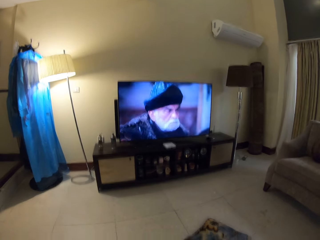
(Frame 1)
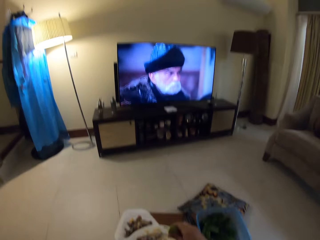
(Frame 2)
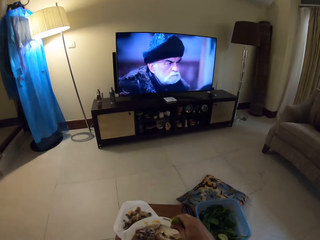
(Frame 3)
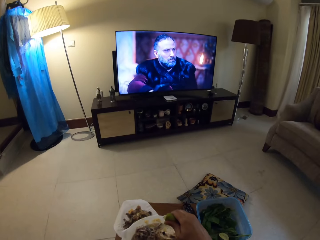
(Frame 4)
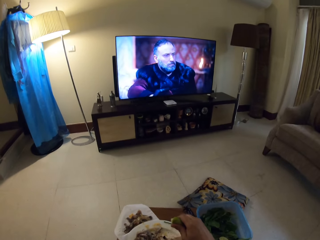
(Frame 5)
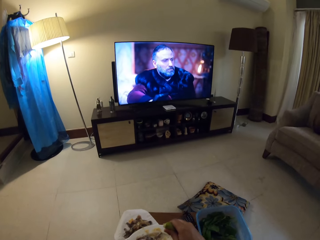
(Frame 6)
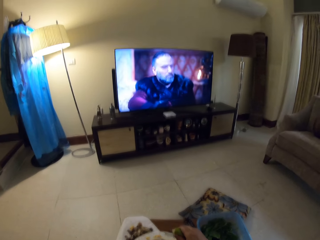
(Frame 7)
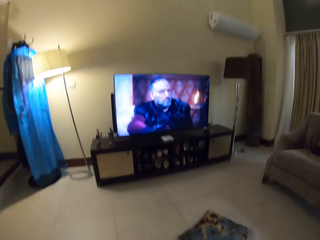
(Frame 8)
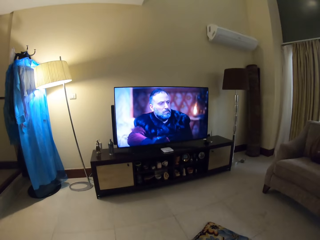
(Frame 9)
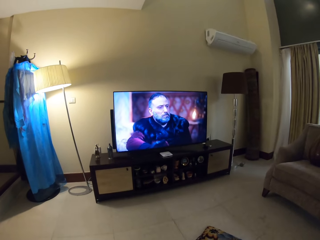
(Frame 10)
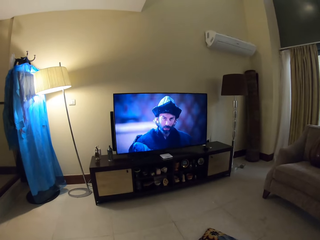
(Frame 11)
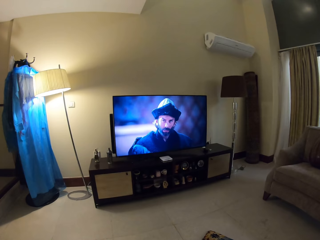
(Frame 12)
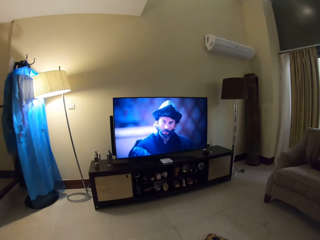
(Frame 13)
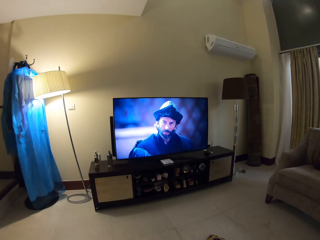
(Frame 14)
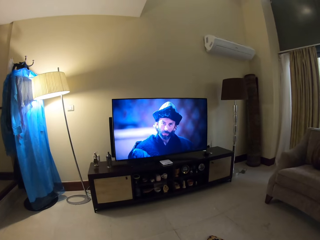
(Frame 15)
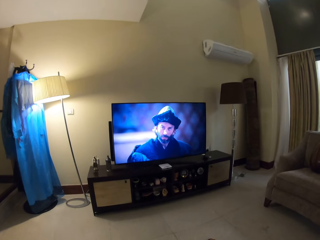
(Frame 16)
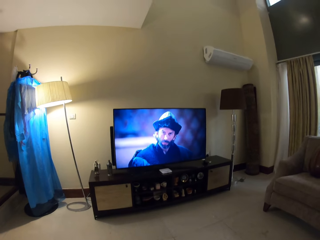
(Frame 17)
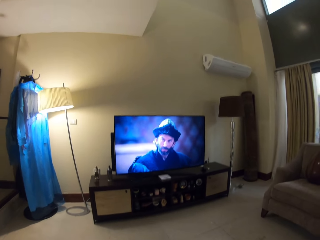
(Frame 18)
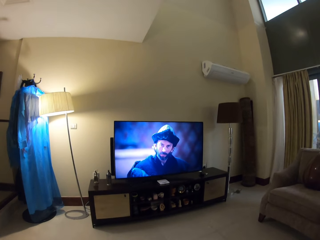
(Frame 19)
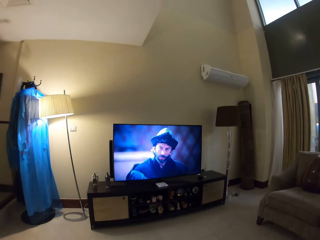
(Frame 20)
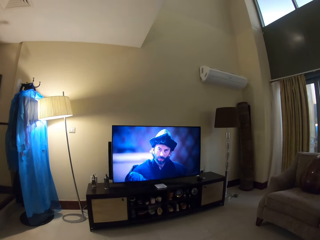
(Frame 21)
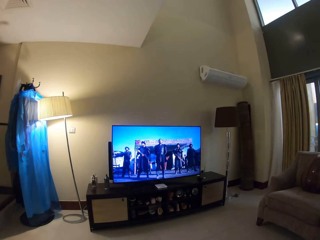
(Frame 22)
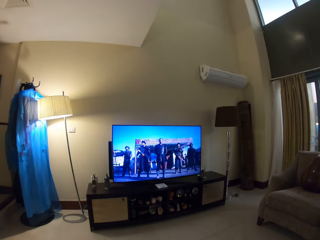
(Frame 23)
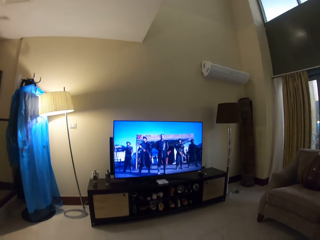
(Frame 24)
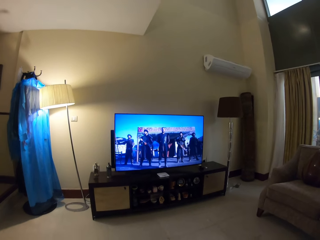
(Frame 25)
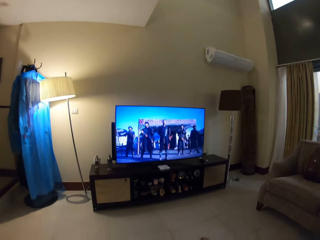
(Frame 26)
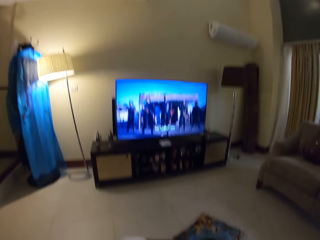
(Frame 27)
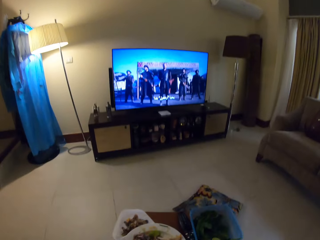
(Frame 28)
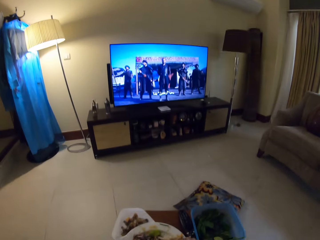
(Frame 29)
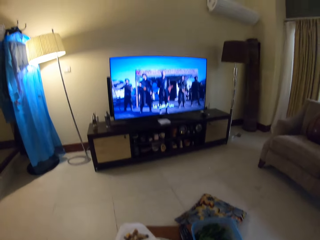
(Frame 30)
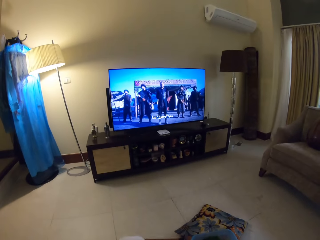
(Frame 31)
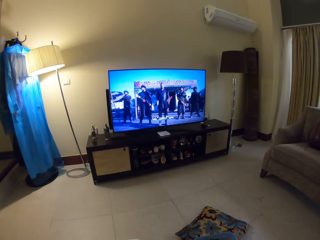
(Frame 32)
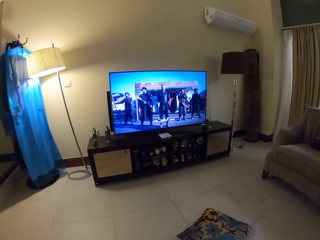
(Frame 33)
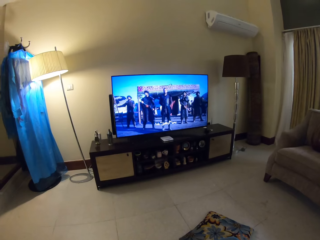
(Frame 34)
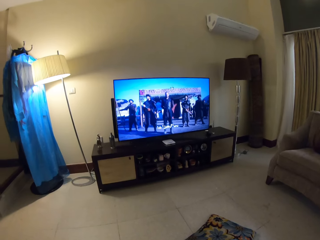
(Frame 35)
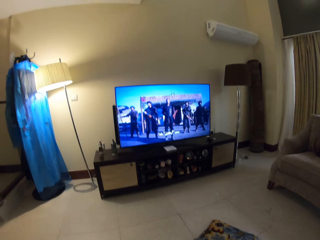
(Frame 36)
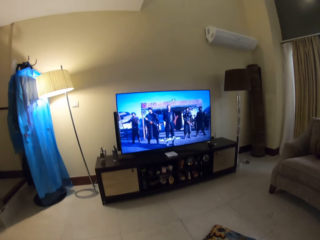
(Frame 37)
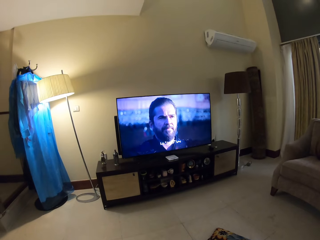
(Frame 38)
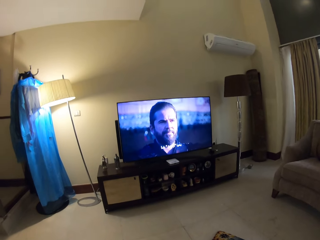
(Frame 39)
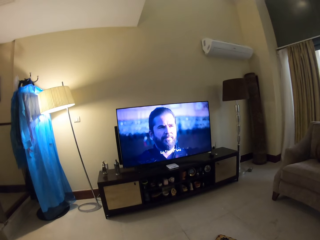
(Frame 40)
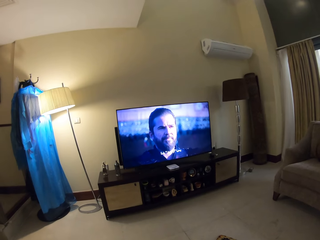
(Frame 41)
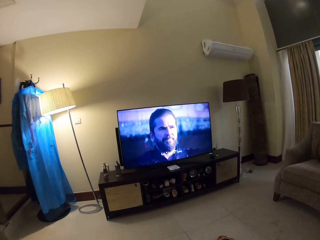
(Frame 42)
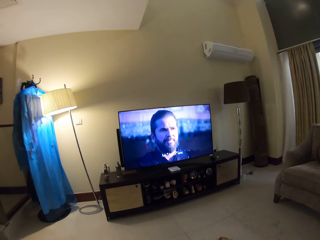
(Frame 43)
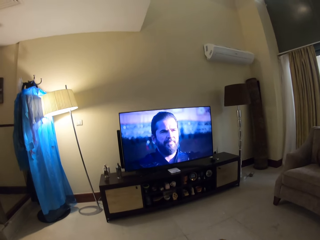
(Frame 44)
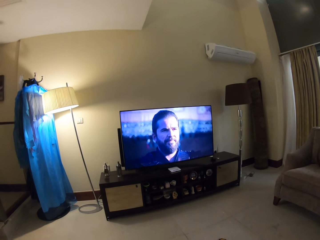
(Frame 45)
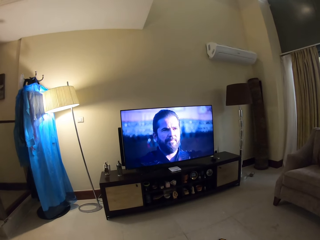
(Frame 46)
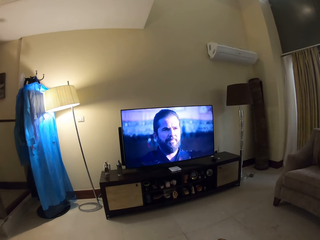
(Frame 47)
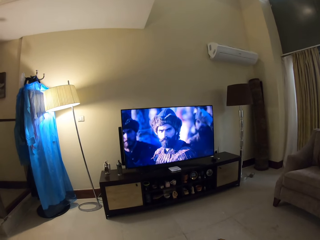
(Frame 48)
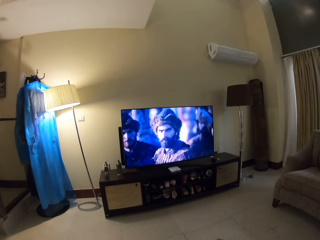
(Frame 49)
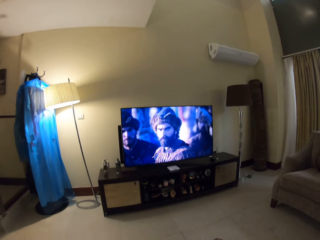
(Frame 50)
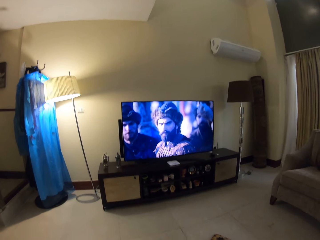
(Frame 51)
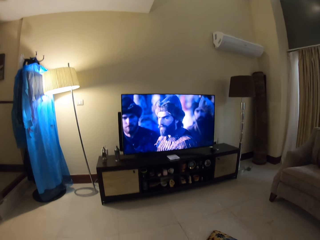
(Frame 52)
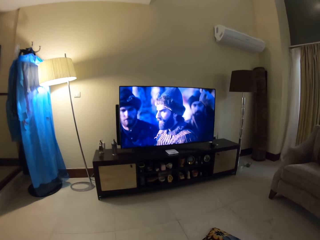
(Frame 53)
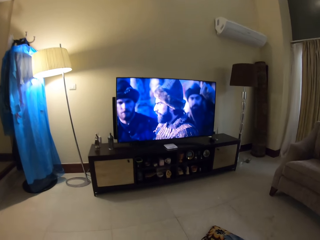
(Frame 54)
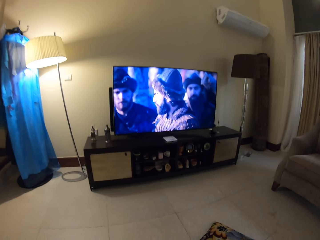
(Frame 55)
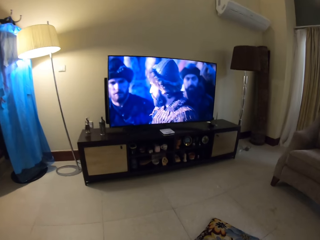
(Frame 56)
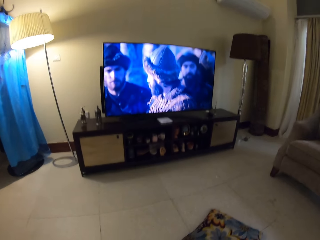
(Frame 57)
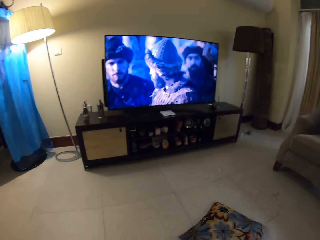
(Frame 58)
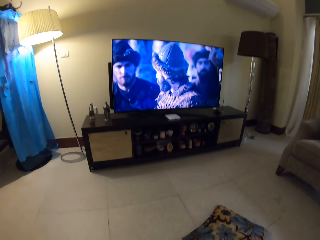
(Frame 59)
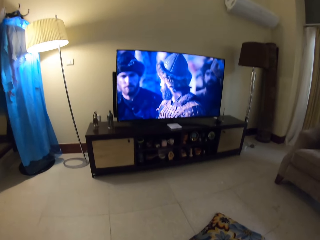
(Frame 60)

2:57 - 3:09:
The camera wearer sprinkles lemon on the meat. They press the lemon on top of the food. They watch television.

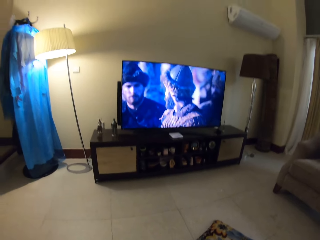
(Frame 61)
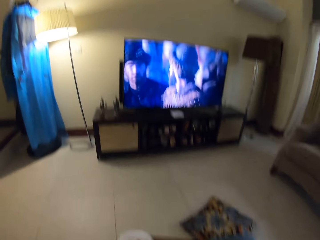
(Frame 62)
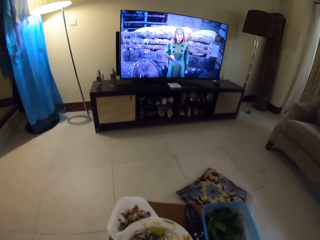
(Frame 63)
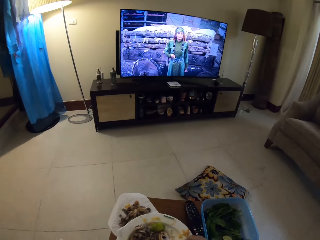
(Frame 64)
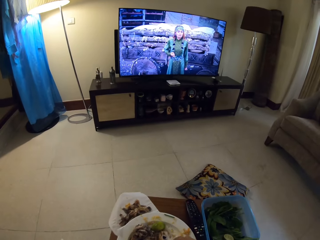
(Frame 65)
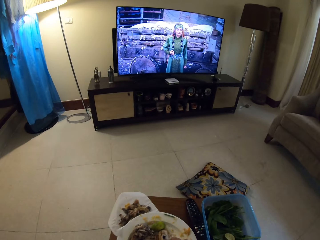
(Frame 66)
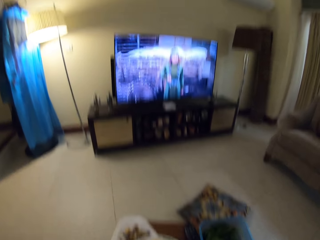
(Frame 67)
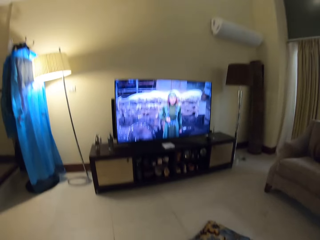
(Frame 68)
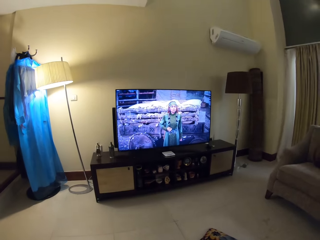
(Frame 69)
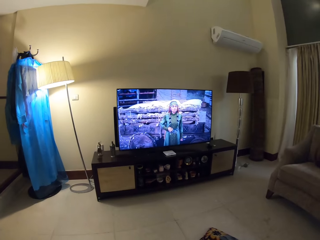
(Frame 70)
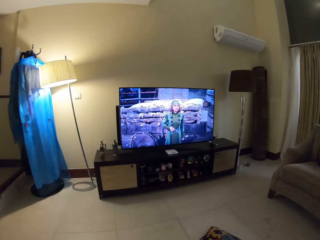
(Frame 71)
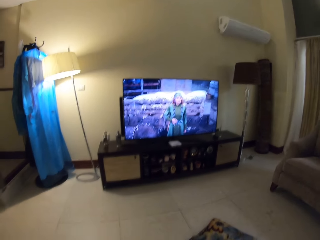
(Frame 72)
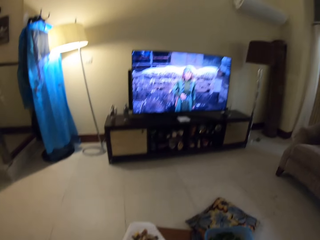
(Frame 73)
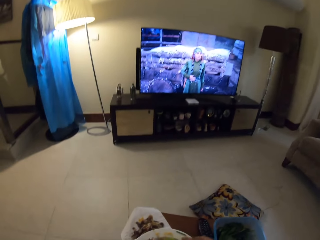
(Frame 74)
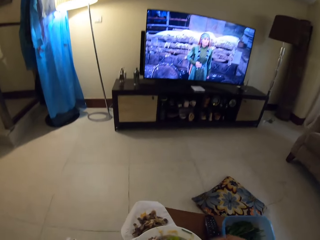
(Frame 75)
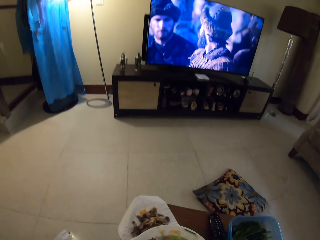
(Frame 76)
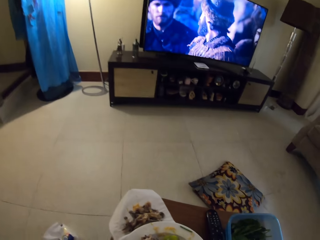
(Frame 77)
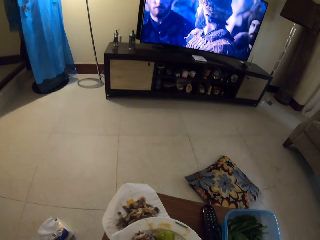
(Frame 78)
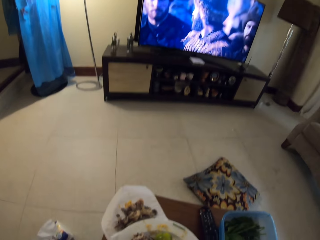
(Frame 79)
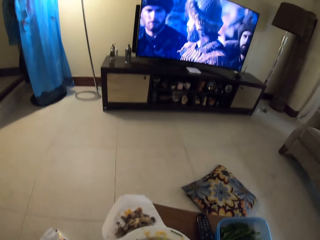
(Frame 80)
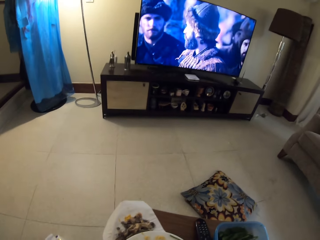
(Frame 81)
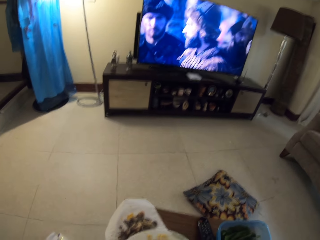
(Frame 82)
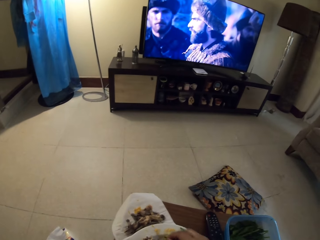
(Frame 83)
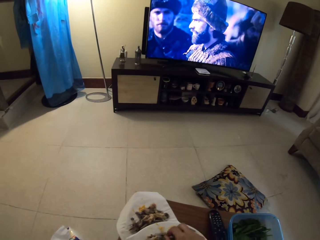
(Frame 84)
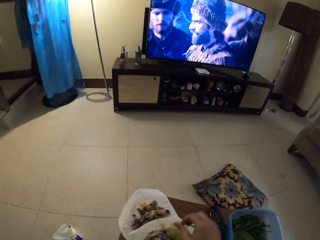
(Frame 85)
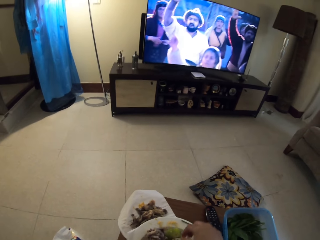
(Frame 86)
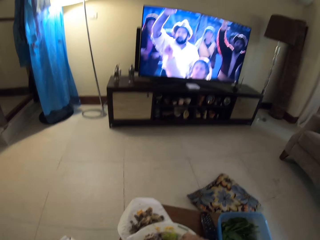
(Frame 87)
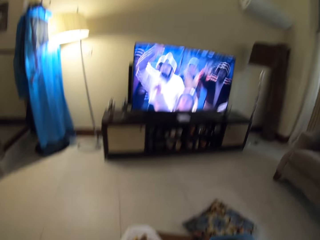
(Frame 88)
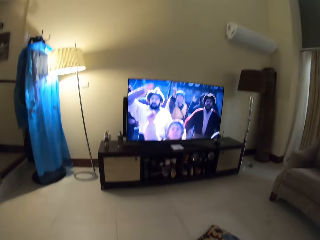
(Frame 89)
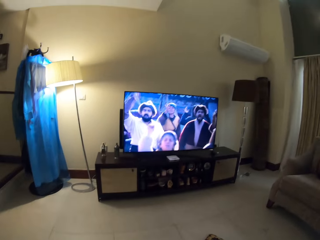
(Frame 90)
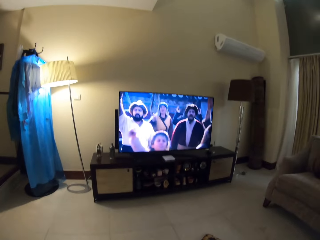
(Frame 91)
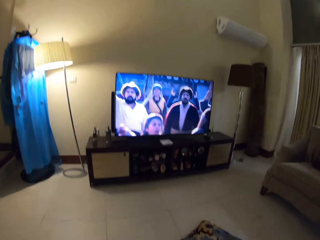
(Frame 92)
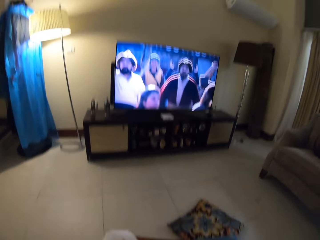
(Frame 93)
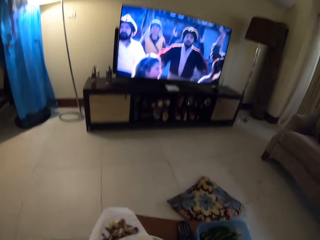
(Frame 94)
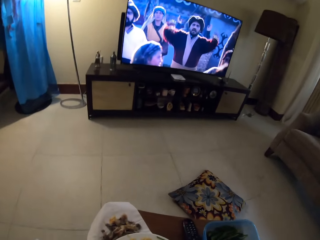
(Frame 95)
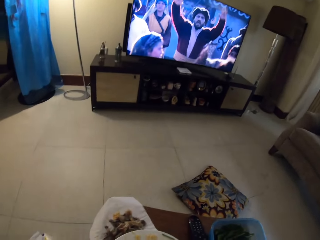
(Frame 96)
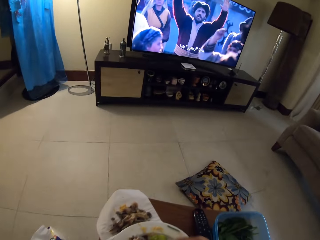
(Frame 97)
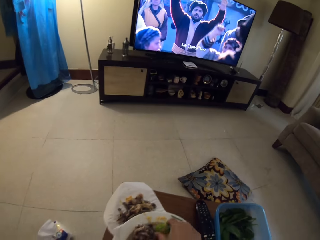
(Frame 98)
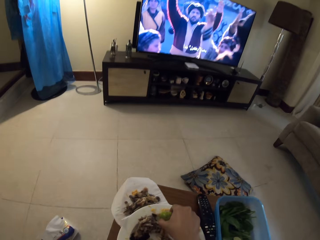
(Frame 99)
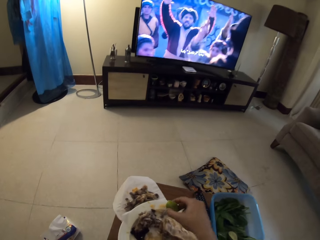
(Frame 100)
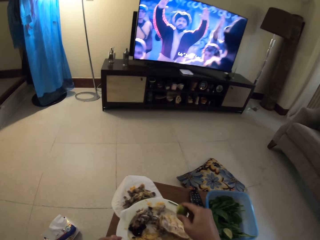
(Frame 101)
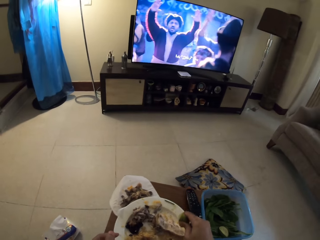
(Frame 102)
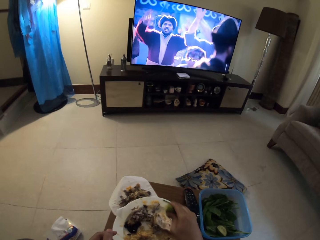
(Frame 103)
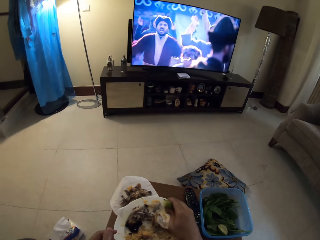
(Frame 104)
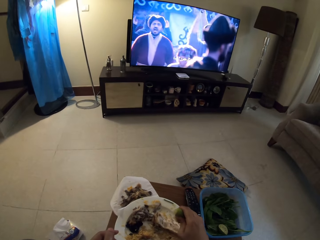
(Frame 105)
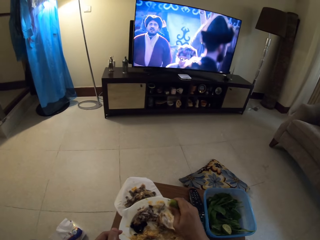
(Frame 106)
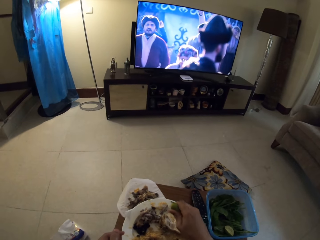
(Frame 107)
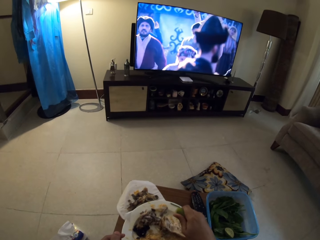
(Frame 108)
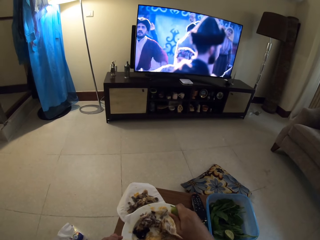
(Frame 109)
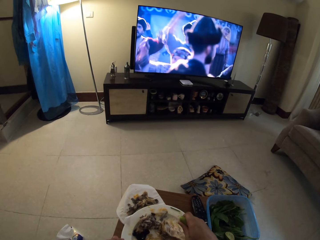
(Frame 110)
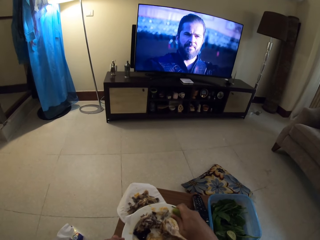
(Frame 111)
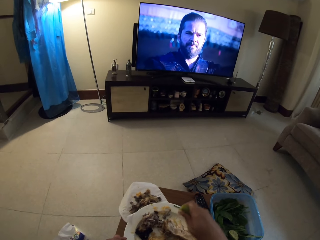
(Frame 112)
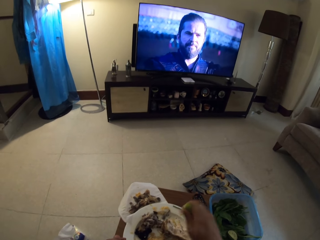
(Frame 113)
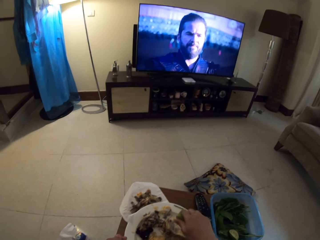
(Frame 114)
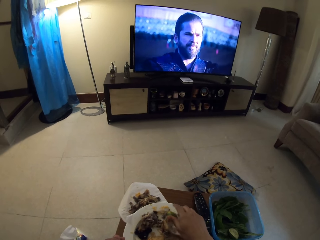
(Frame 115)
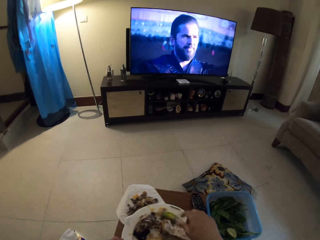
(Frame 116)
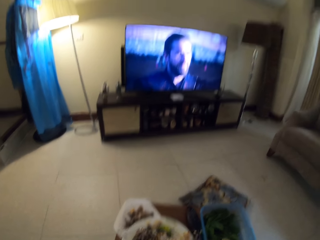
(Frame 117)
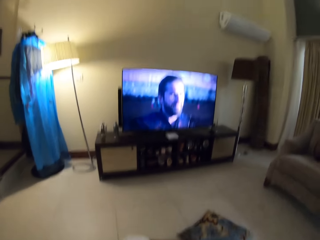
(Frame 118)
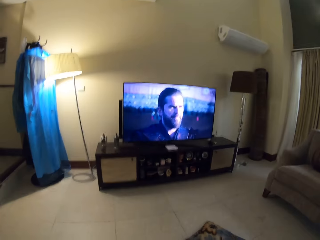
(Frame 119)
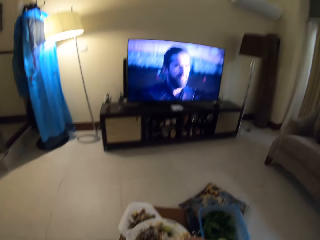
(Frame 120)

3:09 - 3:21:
The camera wearer watches TV. They move a hand on the plate. They watch television. They press lemon on top of the food. They sprinkle lemon juice on the meat.
